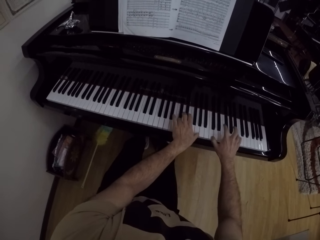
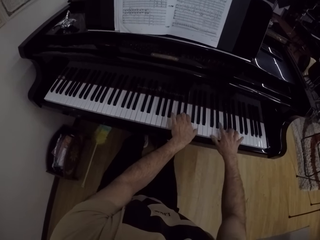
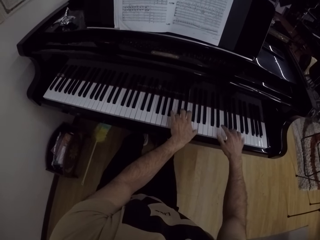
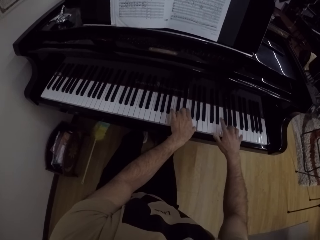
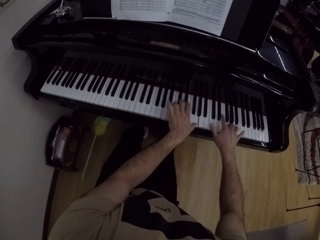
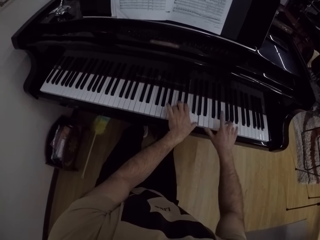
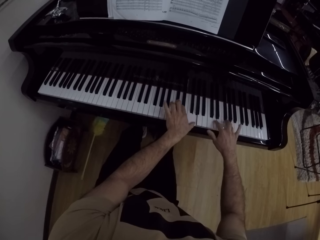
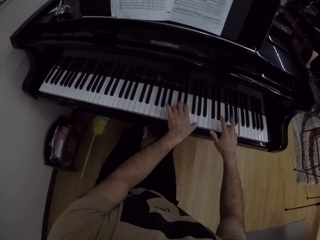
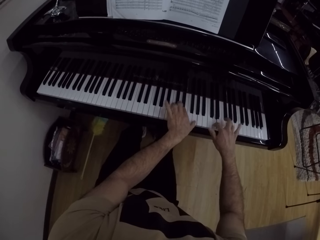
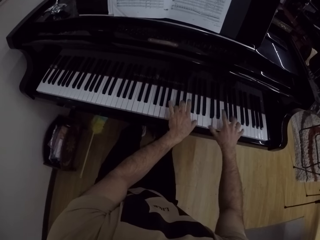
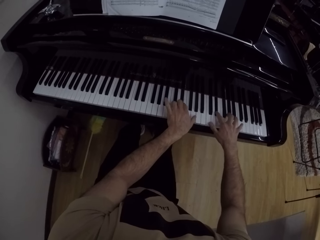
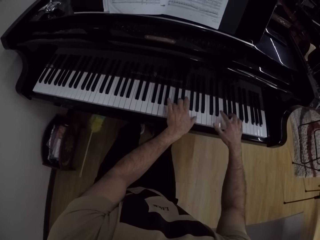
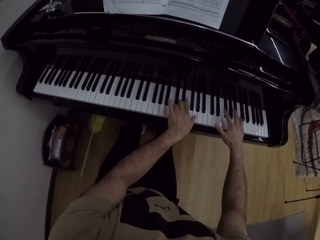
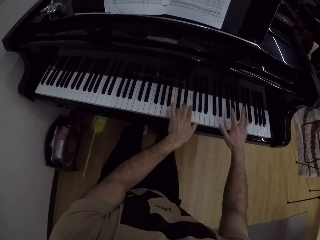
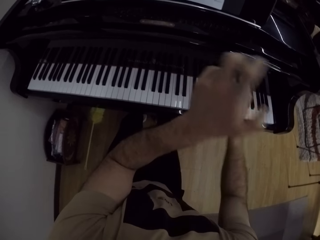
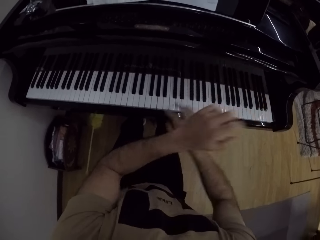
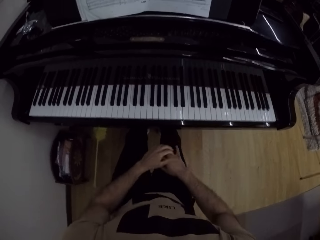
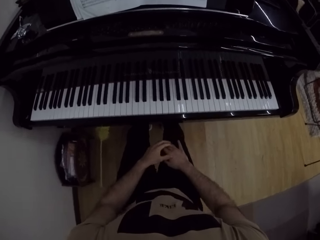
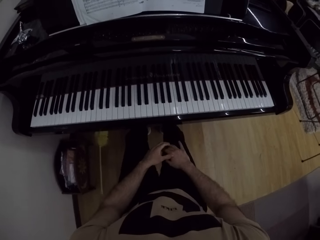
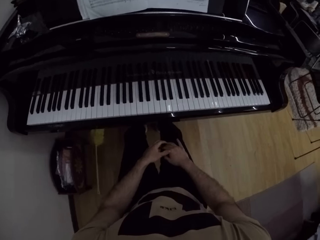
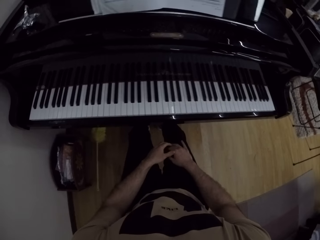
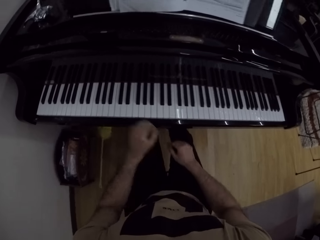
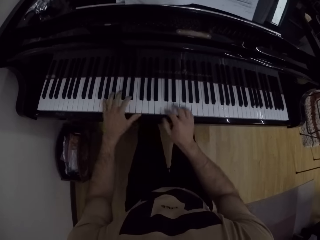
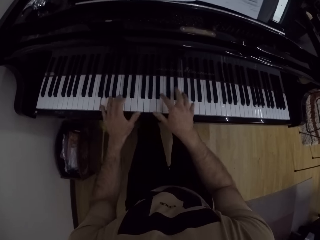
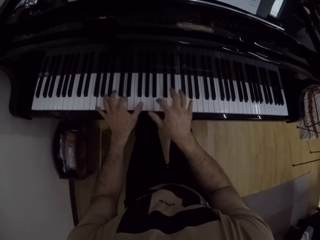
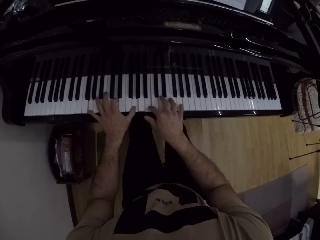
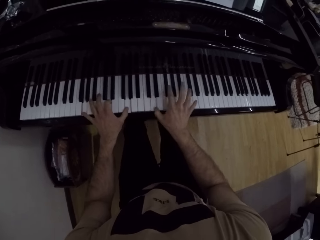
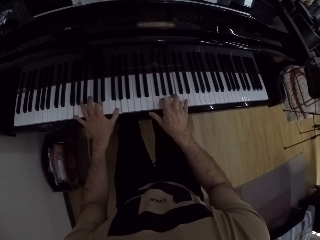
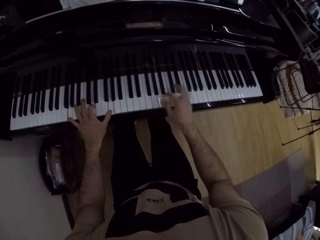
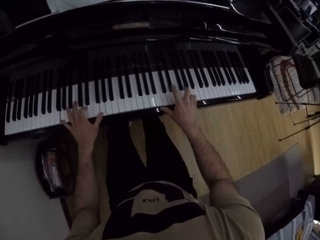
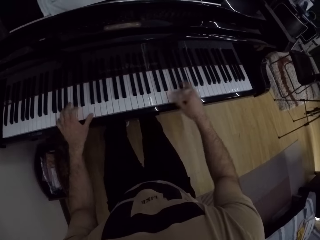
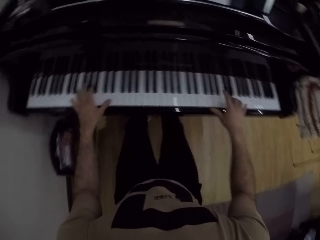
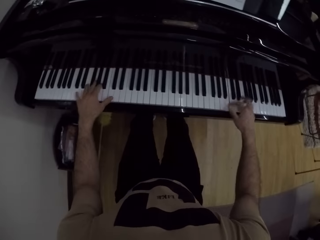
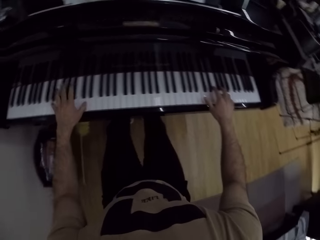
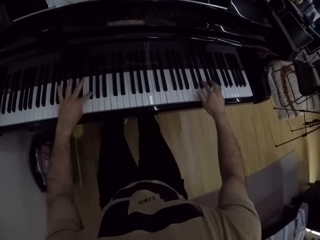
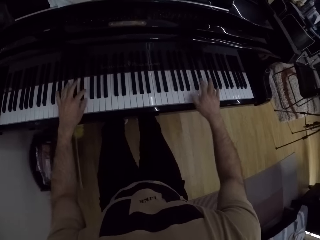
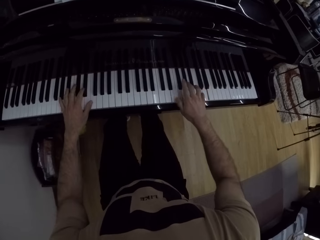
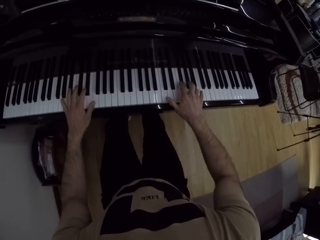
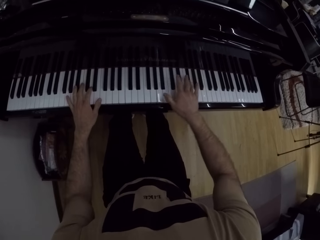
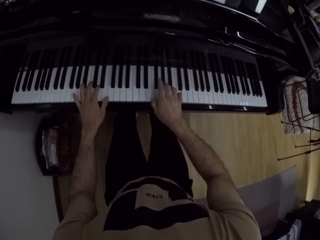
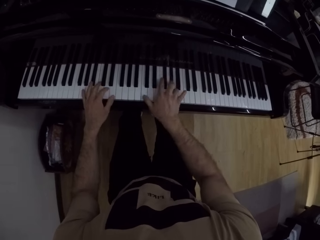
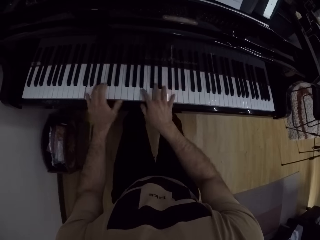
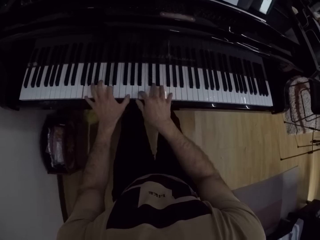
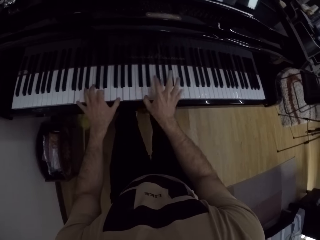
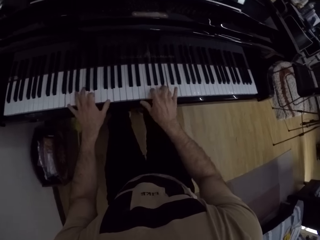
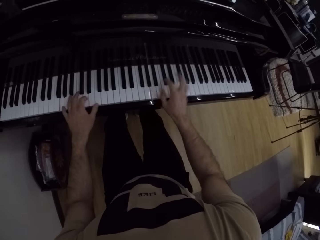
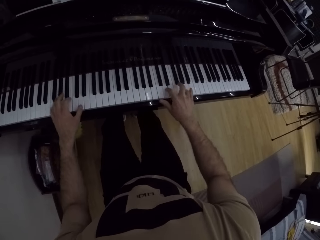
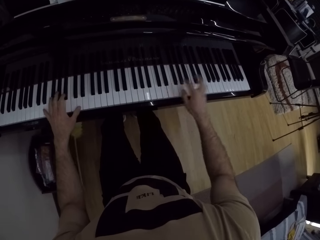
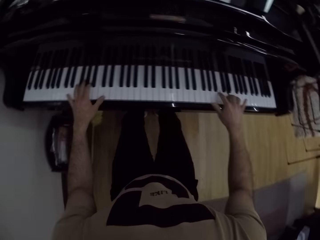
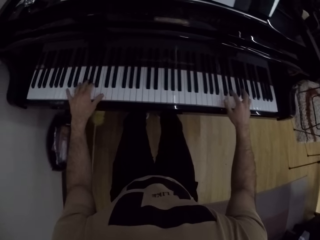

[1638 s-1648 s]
The camera wearer lifts up the hand. They put the hand down. They play a piano.

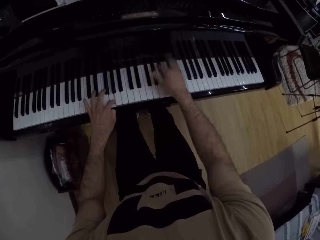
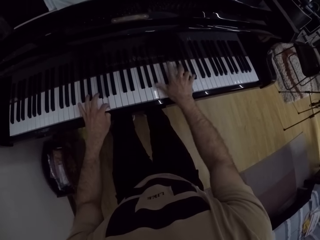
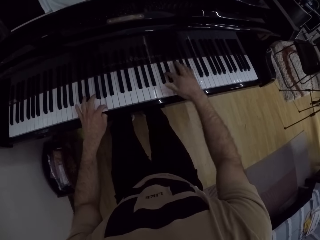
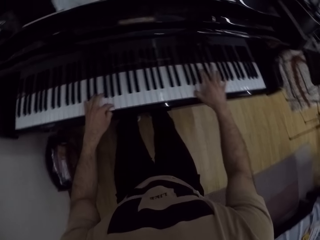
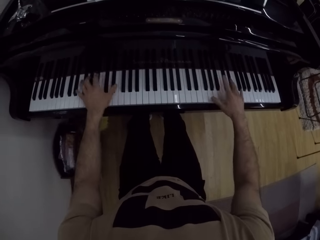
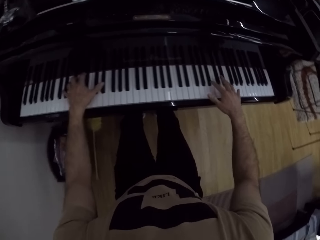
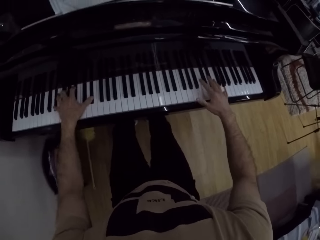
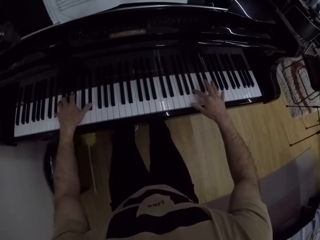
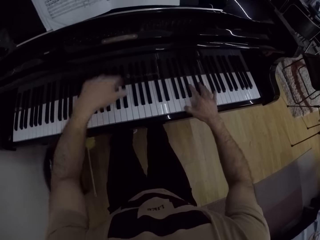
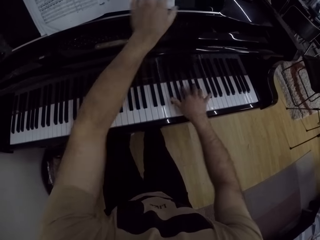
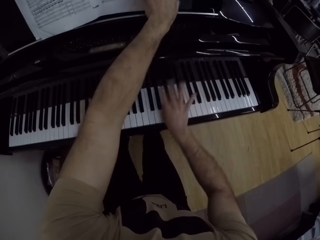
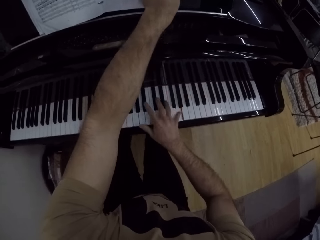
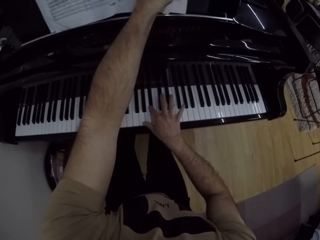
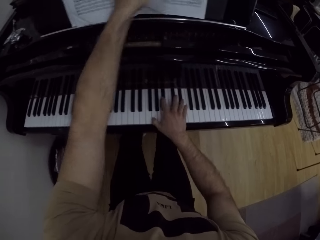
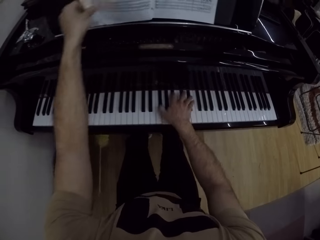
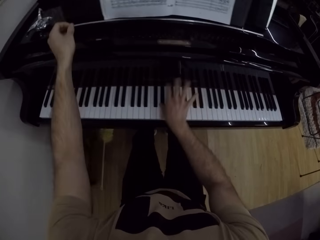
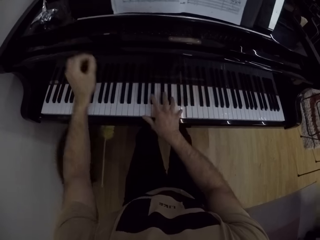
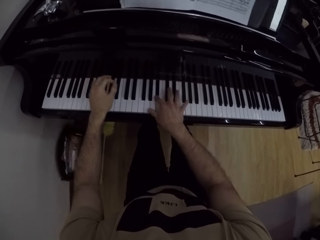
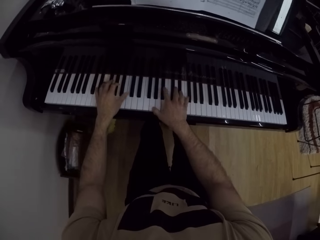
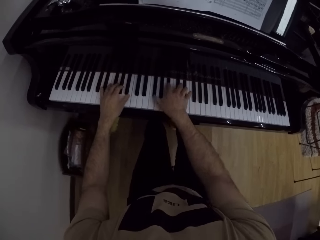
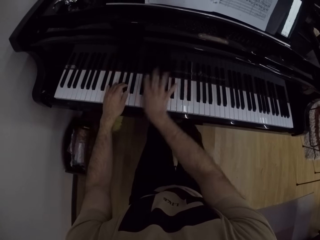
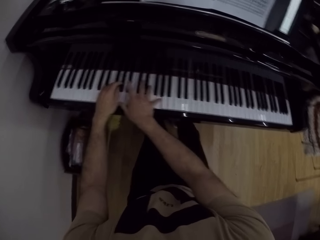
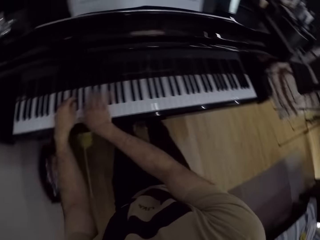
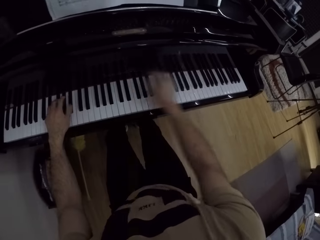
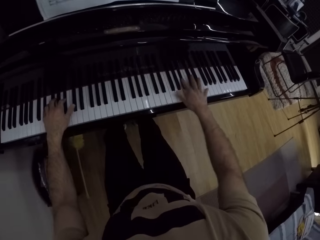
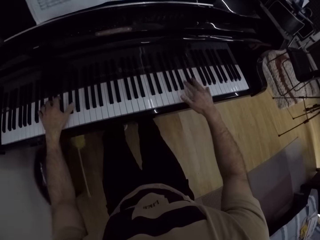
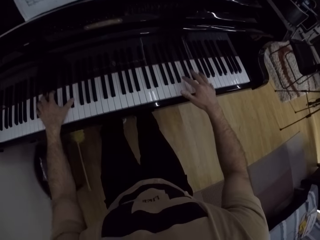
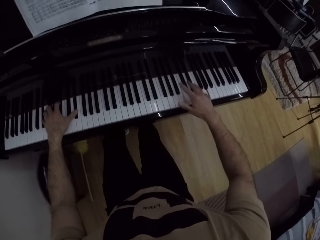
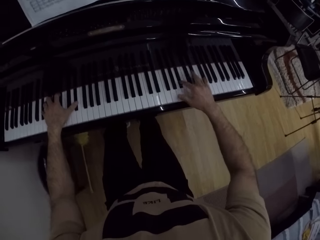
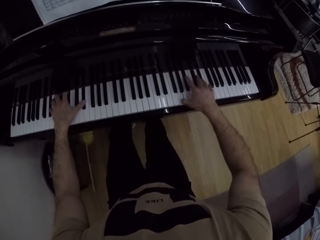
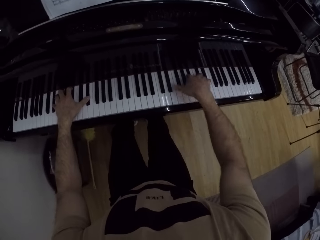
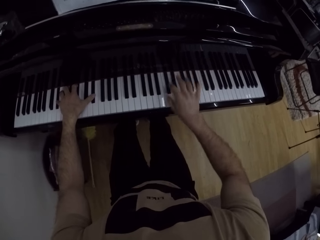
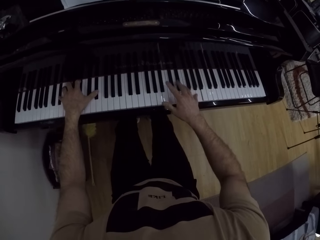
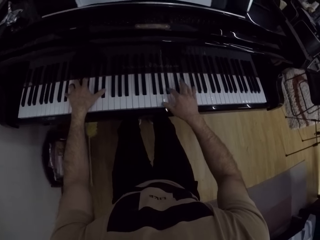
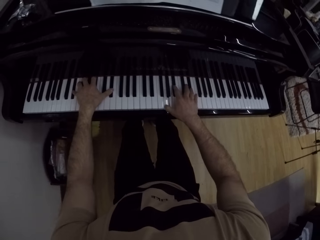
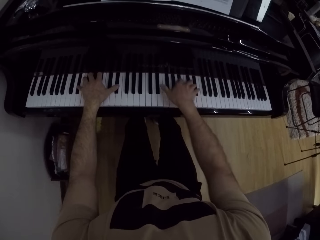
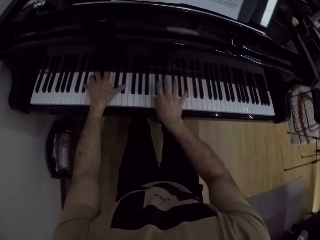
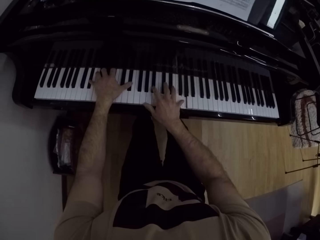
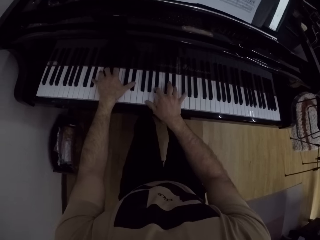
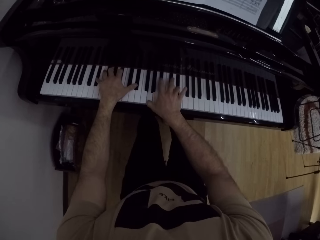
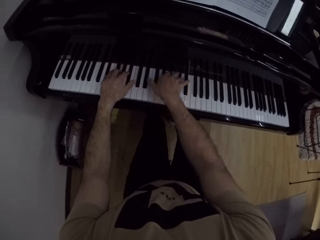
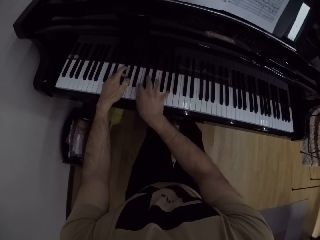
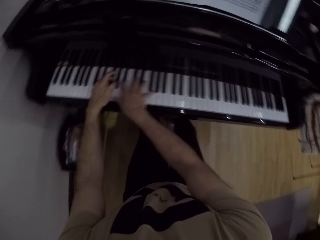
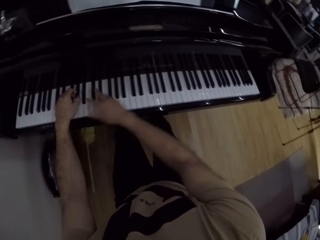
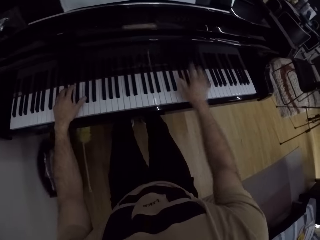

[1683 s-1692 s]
The camera wearer turns the page of the music sheet with his left hand. He plays the piano with both hands.

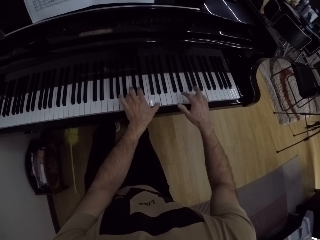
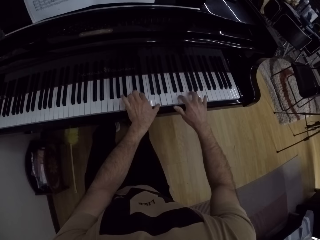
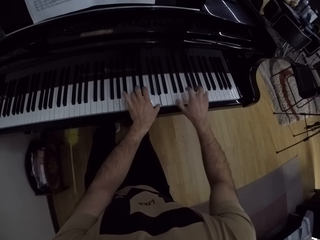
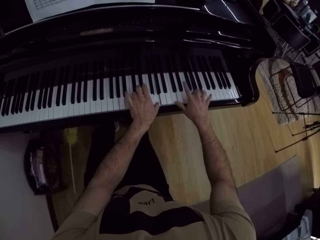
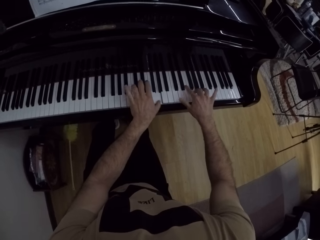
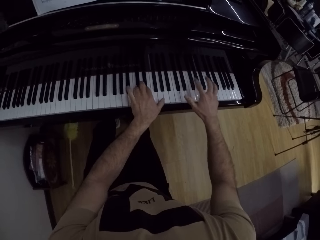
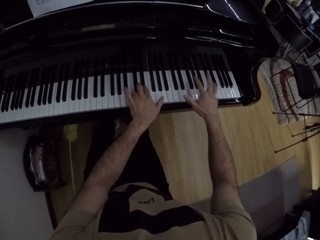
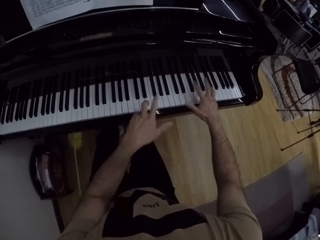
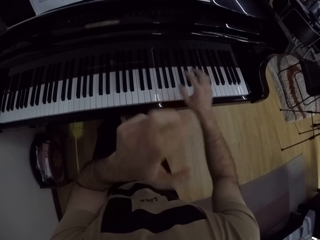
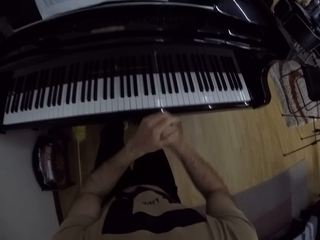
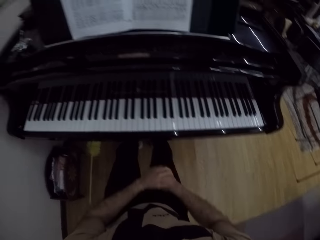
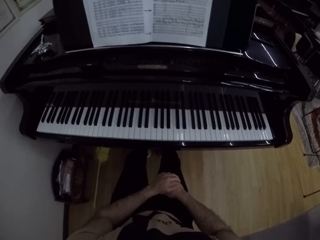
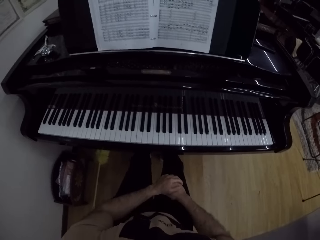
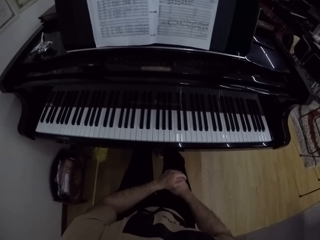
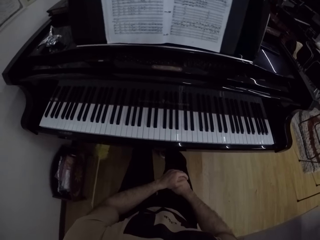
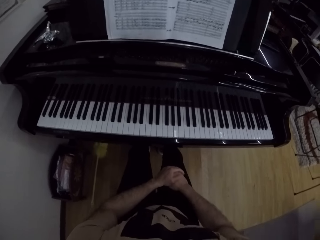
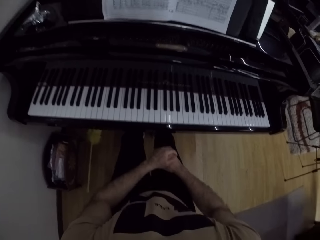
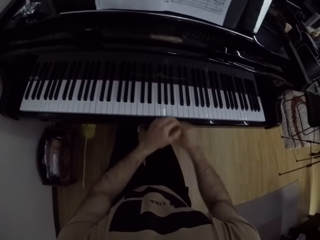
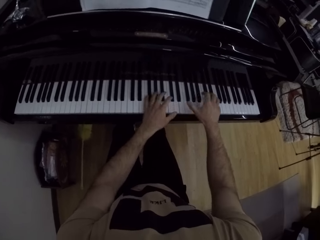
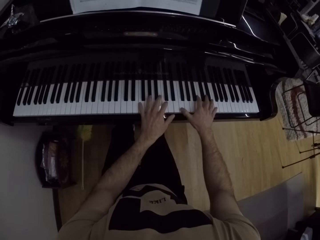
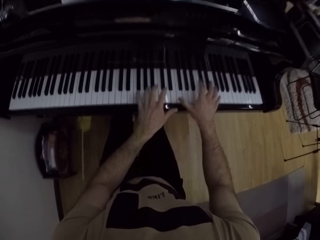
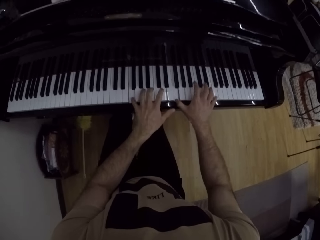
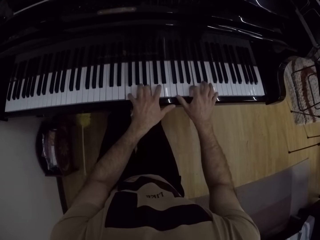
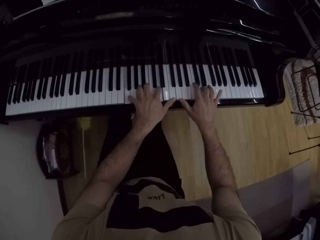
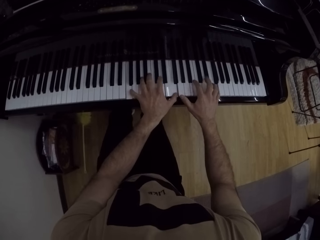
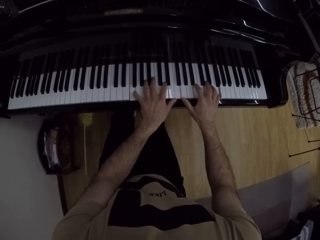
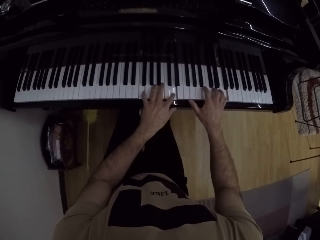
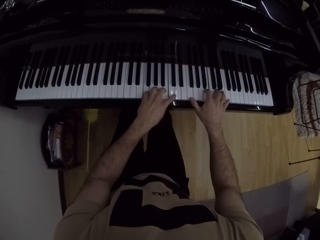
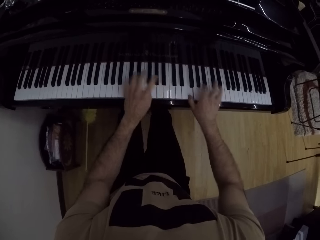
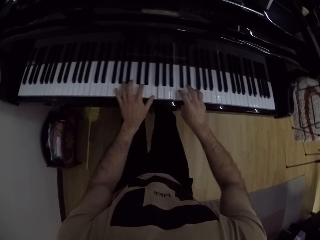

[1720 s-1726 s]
The camera wearer lifts up the hand. They put the hand down. They play a piano.
